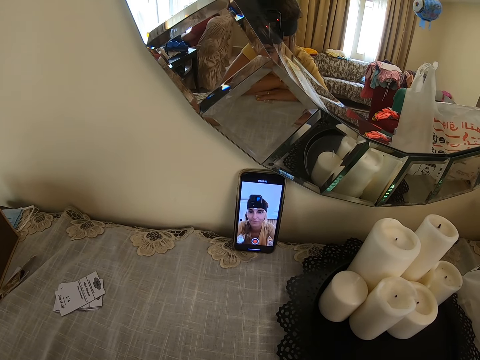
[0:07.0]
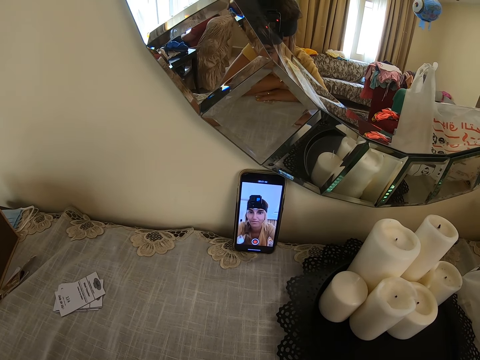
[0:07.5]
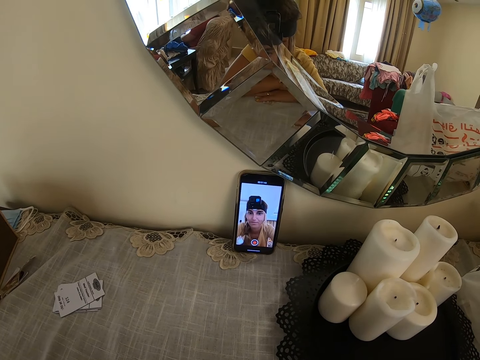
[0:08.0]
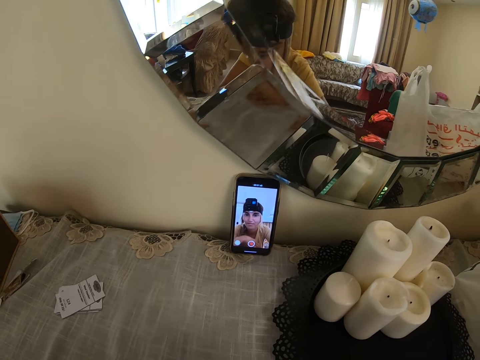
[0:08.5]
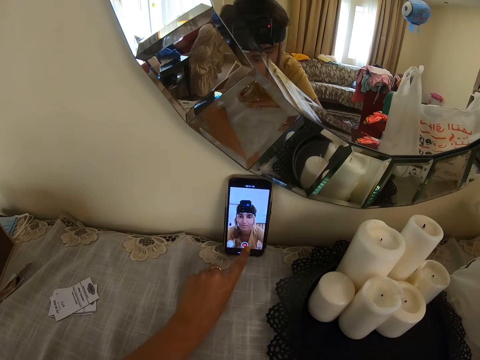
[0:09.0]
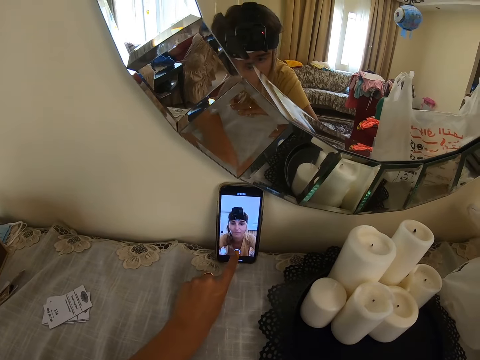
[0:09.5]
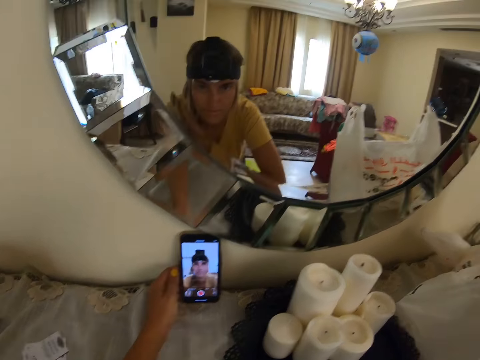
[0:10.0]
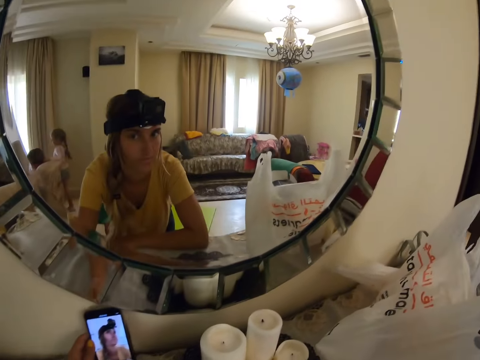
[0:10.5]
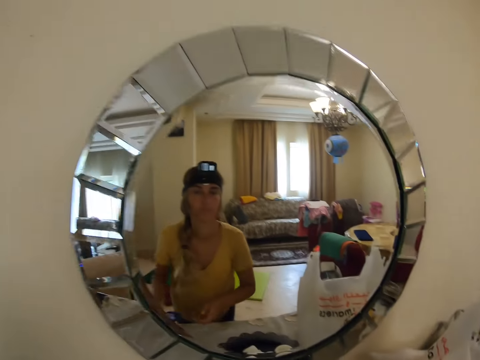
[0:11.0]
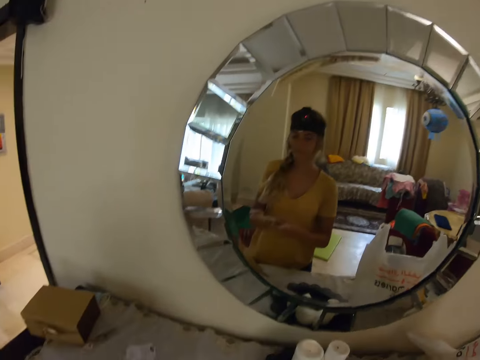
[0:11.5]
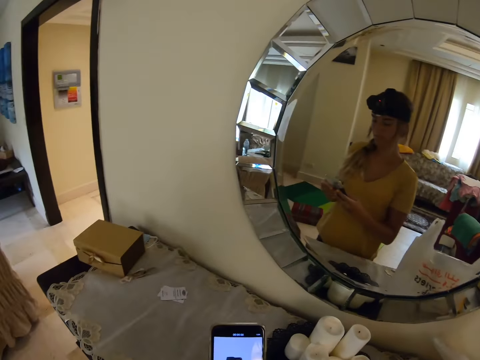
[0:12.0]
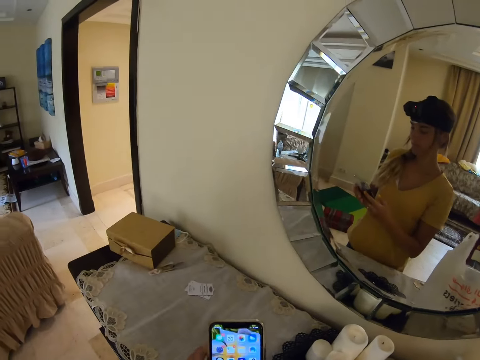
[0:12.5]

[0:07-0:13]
The camera wearer is pausing for a camera. They touch the phone. They touch the recording button. They pick up the phone. They look at the phone.

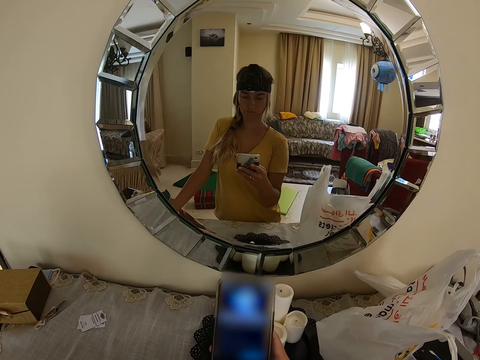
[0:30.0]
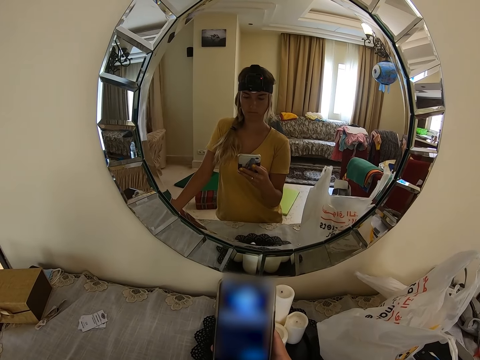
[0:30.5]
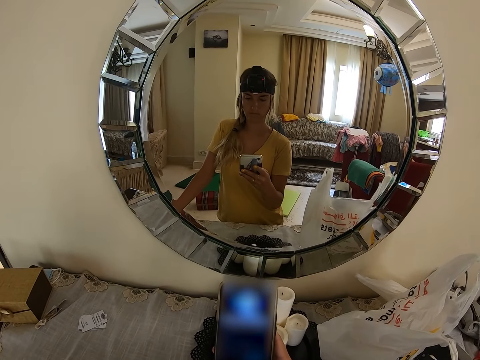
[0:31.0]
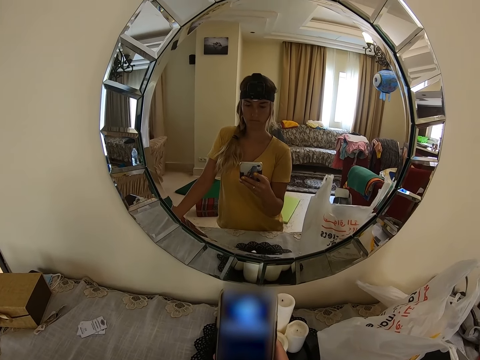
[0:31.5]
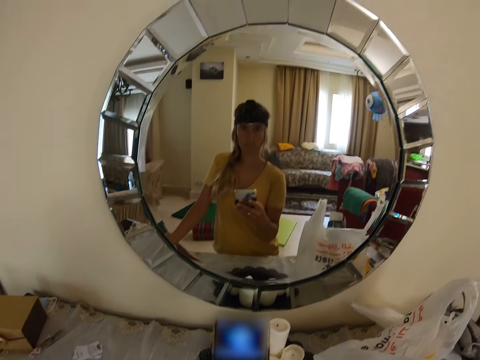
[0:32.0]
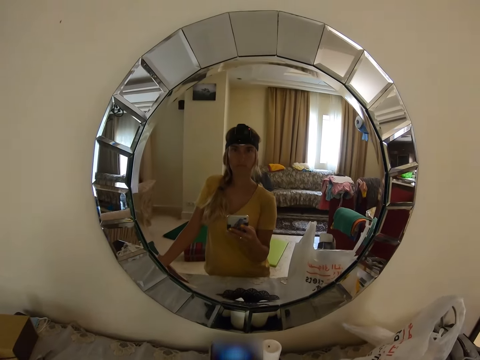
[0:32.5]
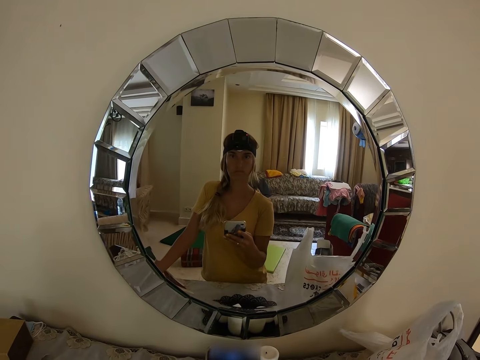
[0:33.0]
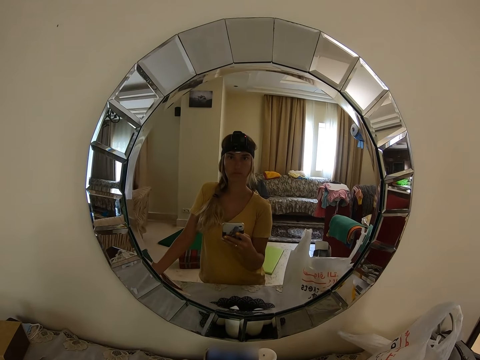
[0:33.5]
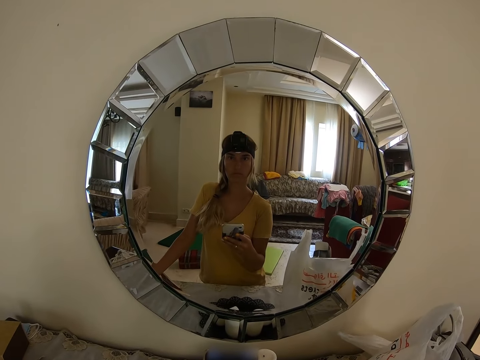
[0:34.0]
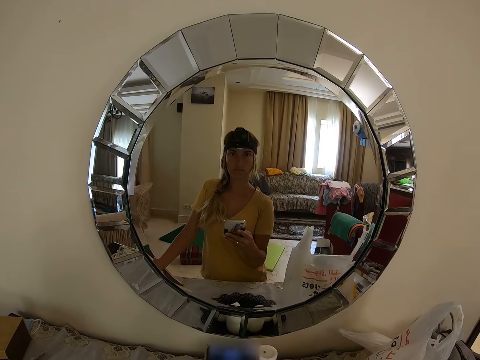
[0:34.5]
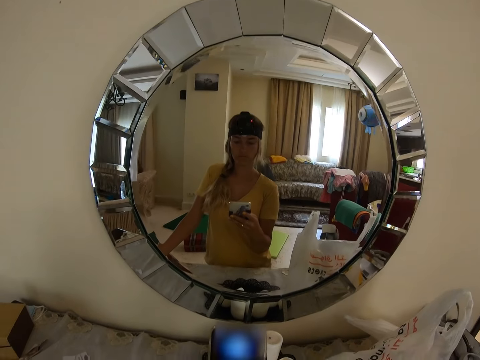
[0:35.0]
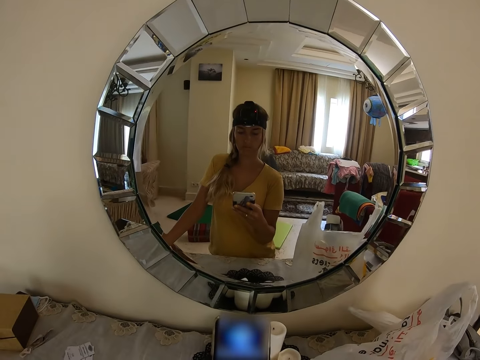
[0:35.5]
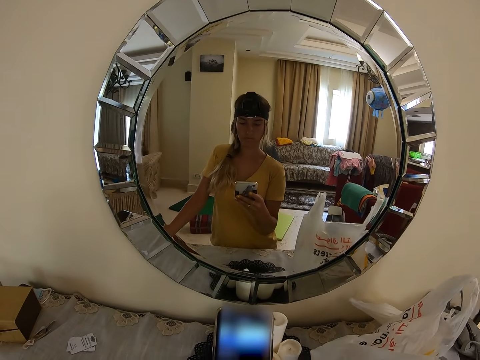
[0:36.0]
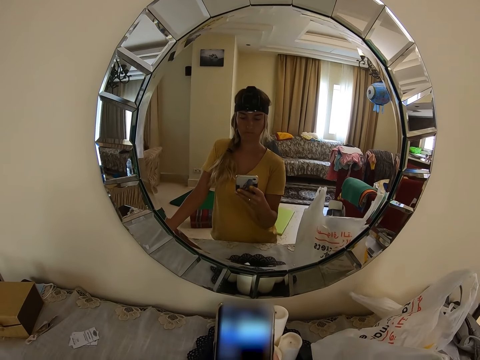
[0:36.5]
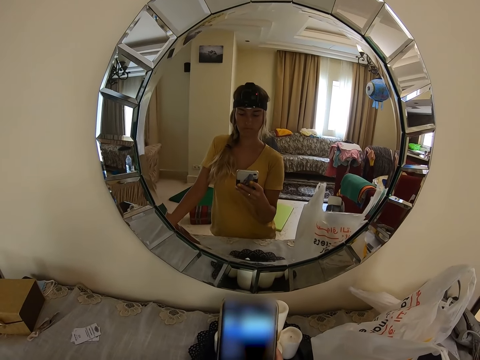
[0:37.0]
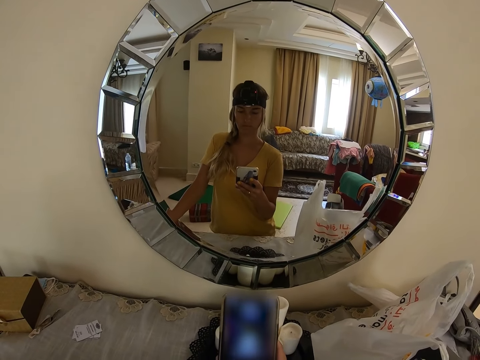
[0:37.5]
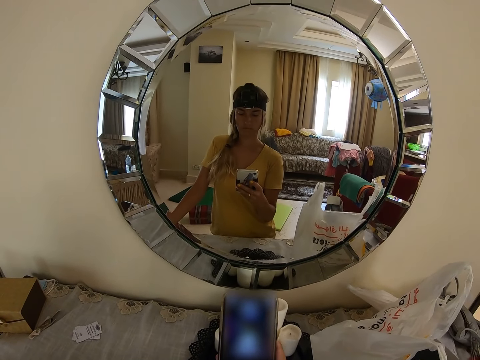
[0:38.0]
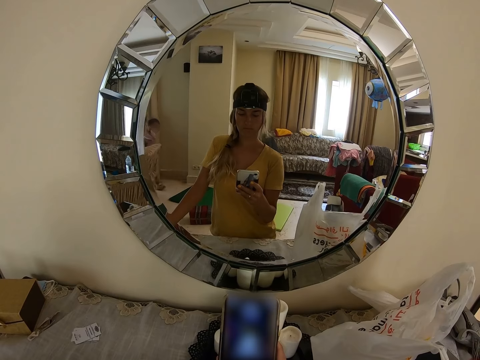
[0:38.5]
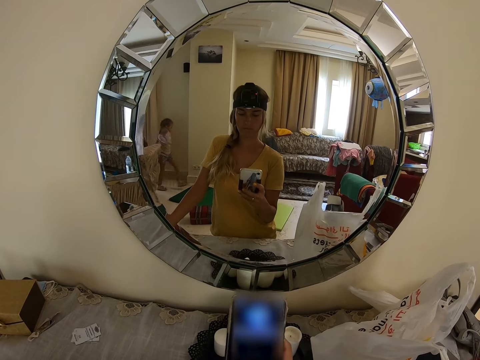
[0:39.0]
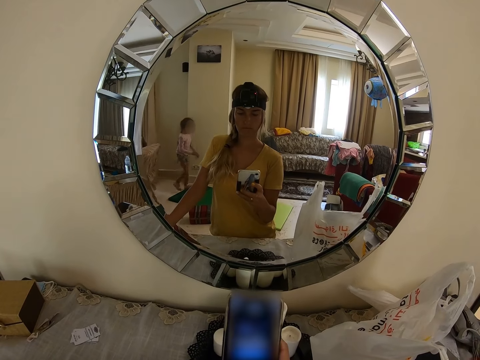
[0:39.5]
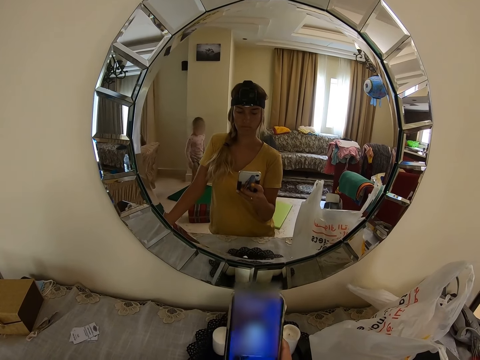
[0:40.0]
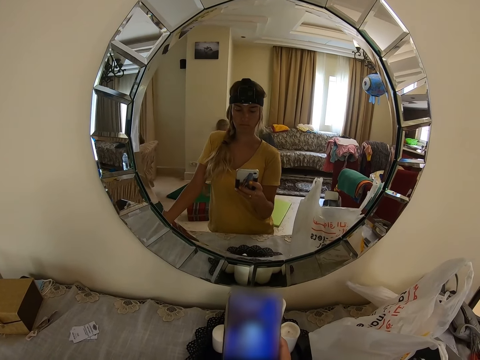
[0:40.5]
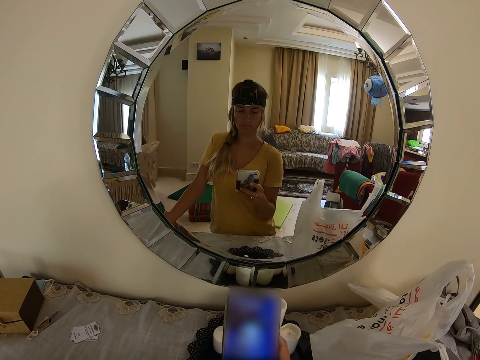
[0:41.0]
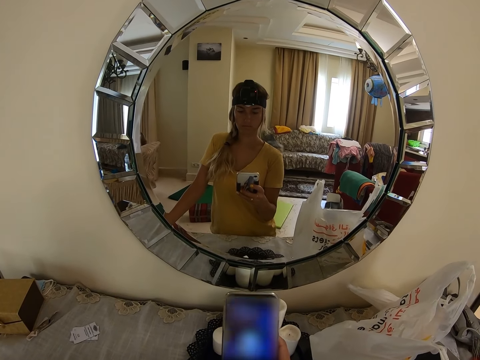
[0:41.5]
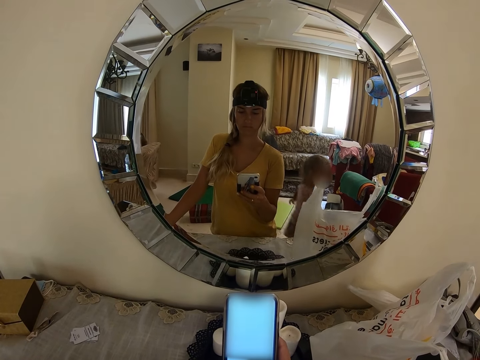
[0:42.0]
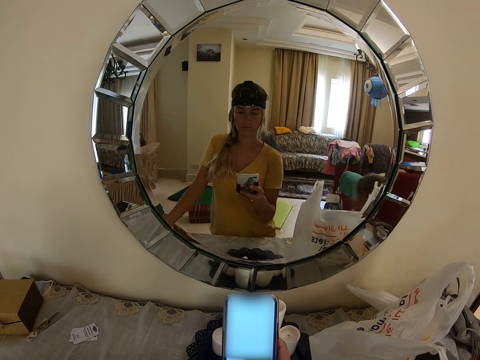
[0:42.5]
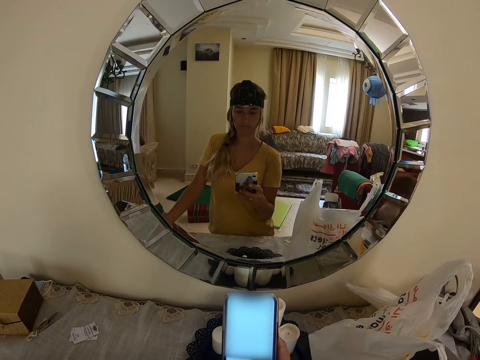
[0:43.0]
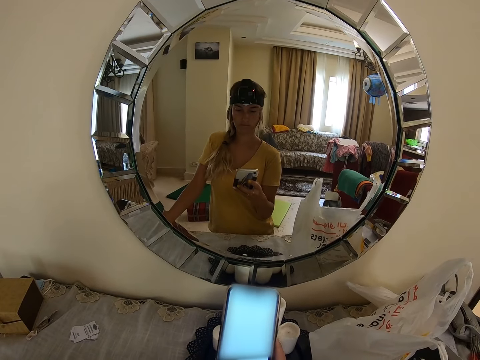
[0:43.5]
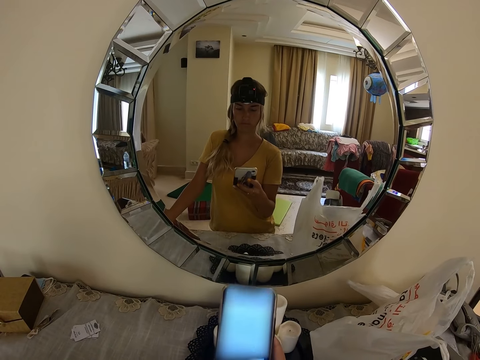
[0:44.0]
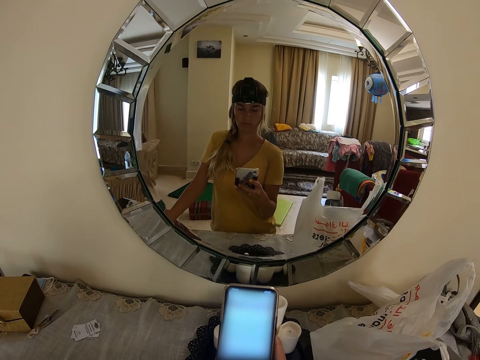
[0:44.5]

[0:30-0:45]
The camera wearer is using the phone. They look at the mirror. They use the phone. Someone walks across the room.

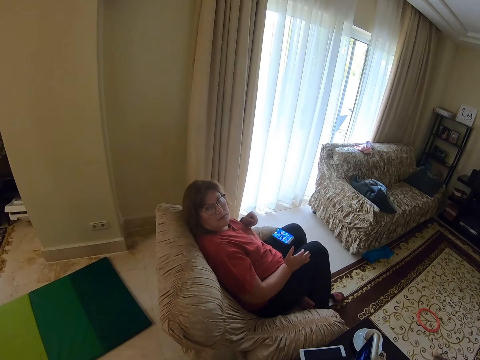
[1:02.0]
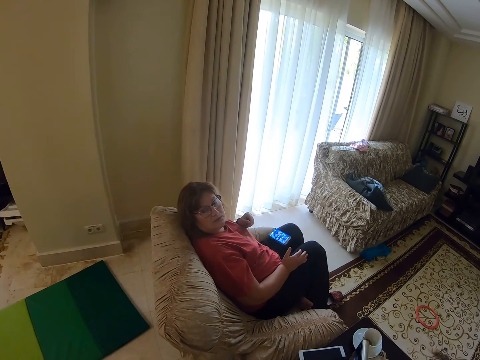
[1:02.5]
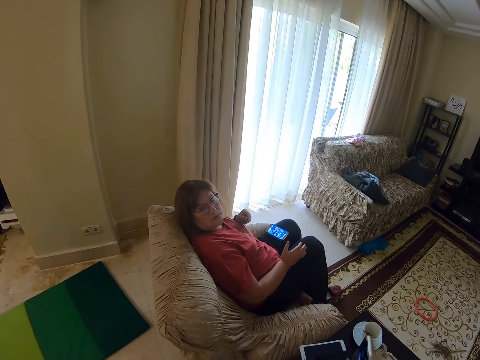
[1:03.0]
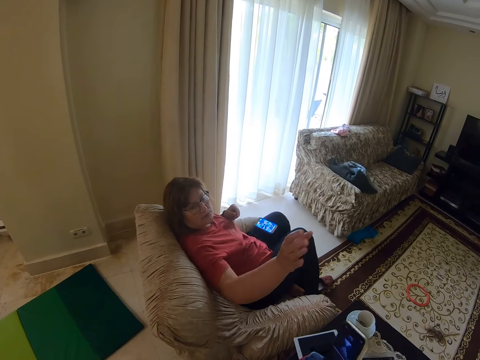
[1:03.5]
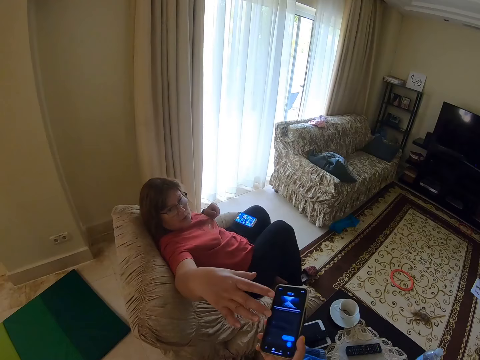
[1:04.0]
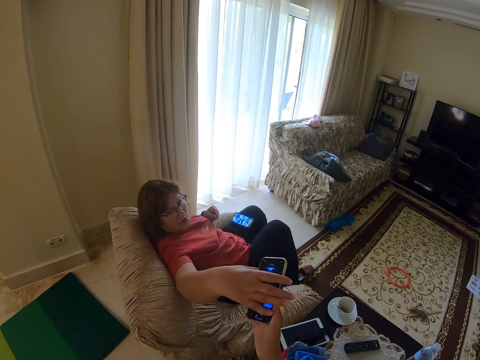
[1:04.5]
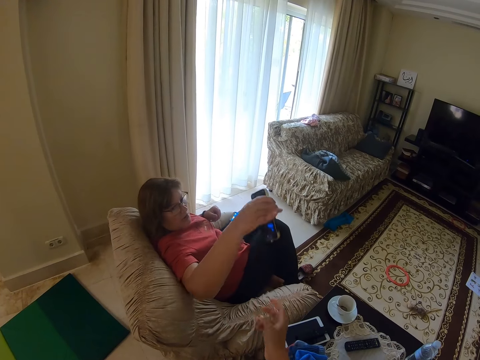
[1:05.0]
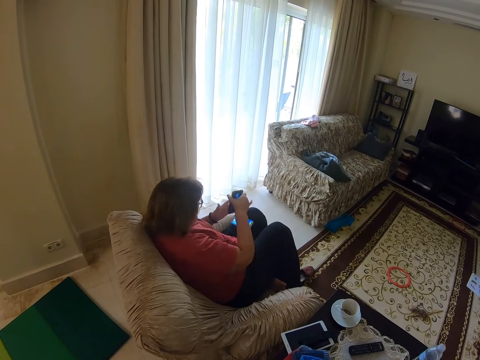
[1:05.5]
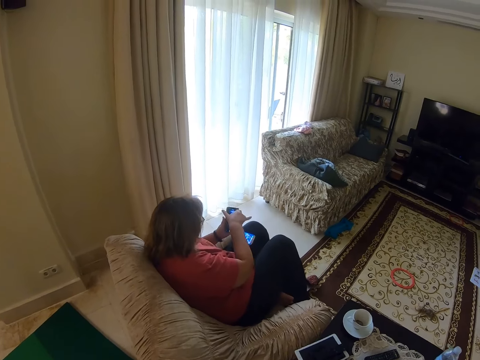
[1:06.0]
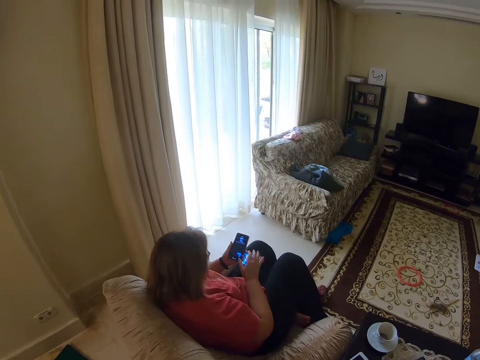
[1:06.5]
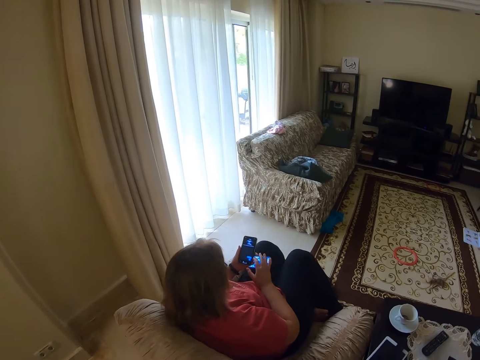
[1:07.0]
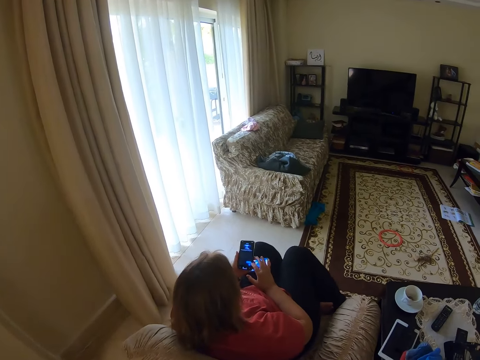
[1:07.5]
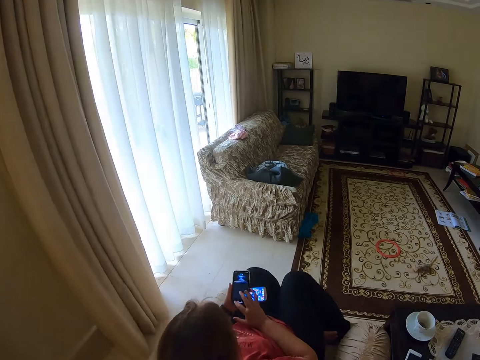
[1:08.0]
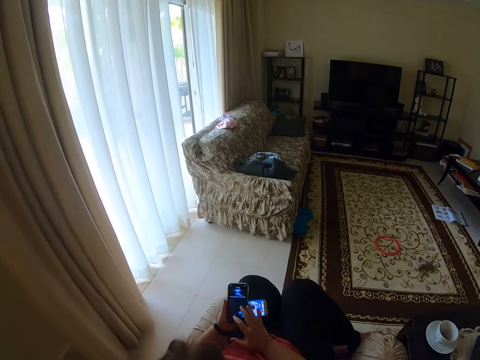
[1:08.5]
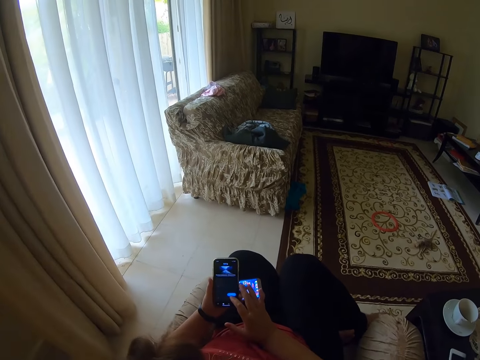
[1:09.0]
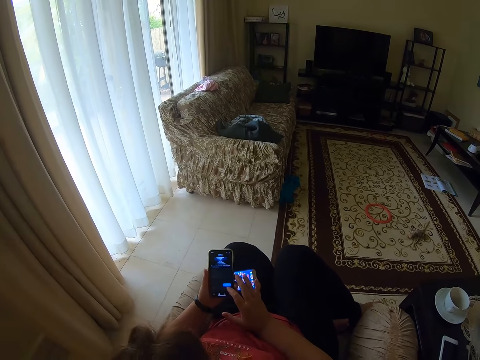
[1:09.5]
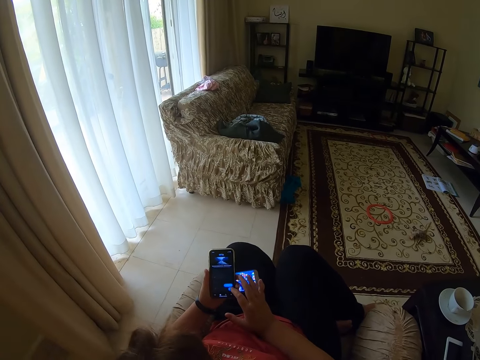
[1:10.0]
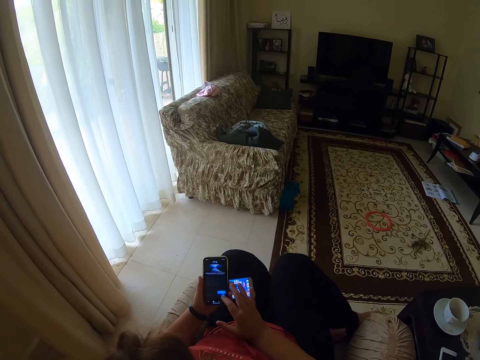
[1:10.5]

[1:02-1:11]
The camera wearer is talking to a woman. The woman raises the right hand. The camera wearer gives the woman the phone. The woman uses the phone.
